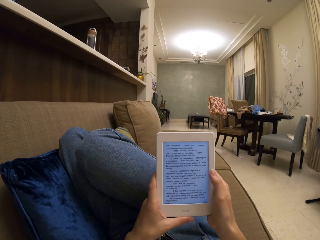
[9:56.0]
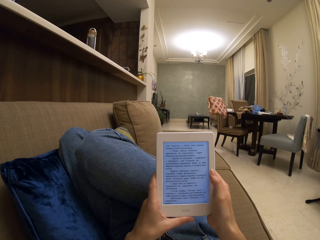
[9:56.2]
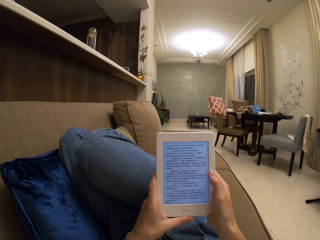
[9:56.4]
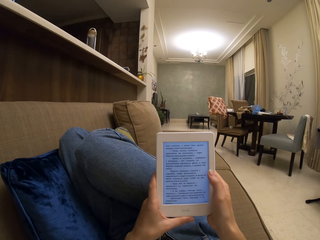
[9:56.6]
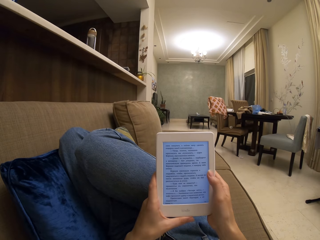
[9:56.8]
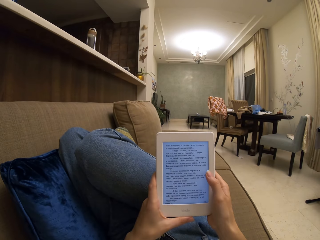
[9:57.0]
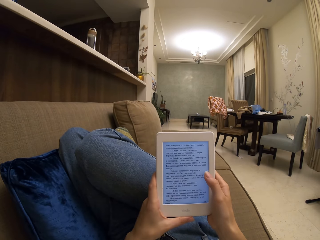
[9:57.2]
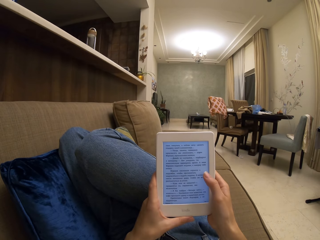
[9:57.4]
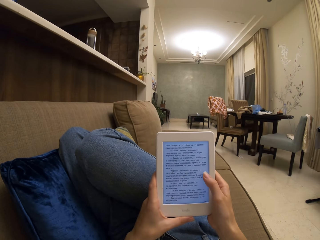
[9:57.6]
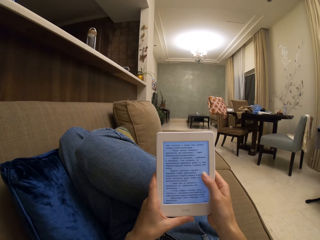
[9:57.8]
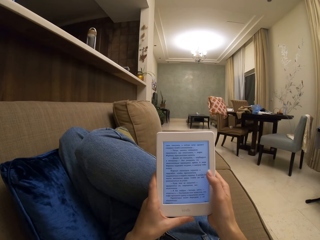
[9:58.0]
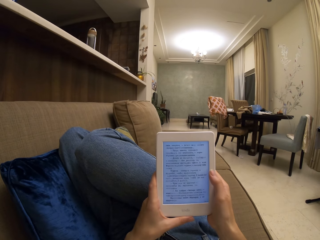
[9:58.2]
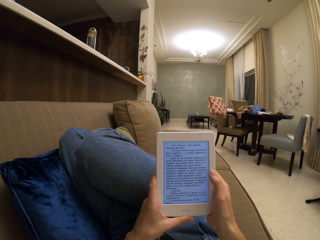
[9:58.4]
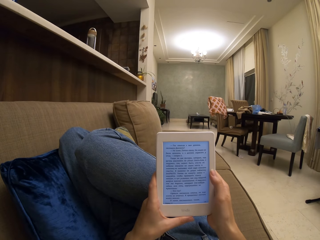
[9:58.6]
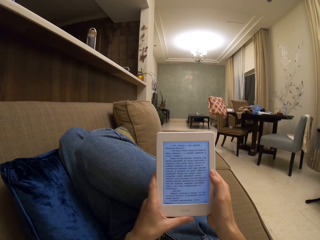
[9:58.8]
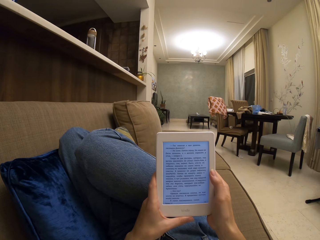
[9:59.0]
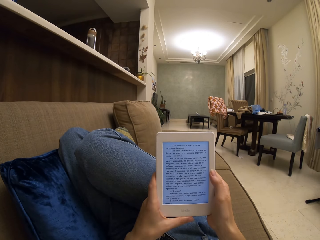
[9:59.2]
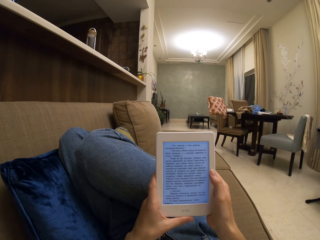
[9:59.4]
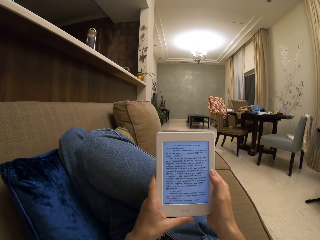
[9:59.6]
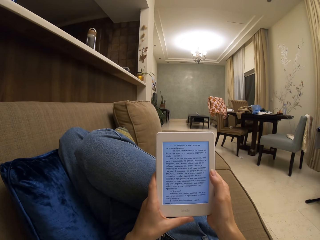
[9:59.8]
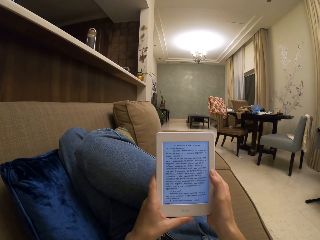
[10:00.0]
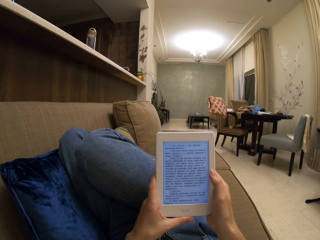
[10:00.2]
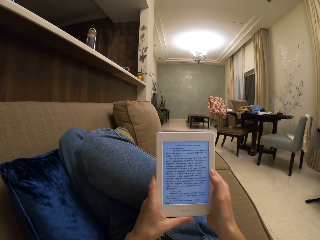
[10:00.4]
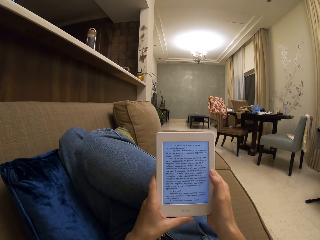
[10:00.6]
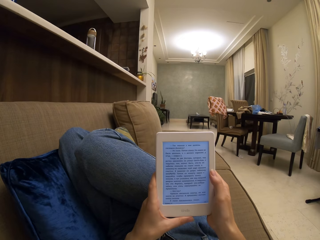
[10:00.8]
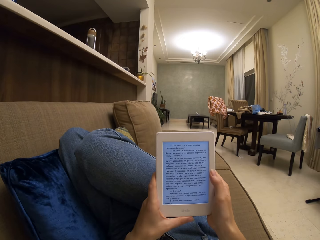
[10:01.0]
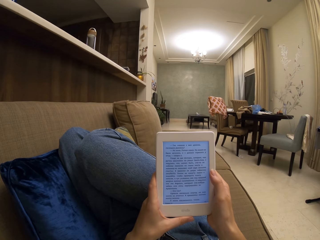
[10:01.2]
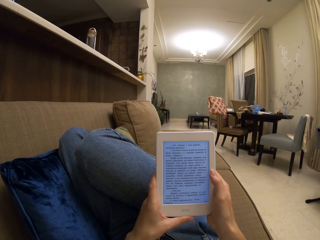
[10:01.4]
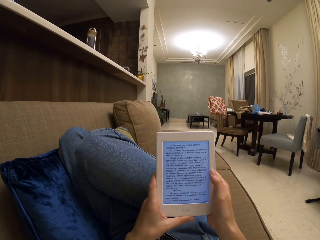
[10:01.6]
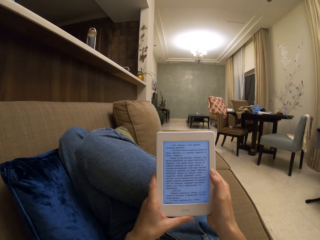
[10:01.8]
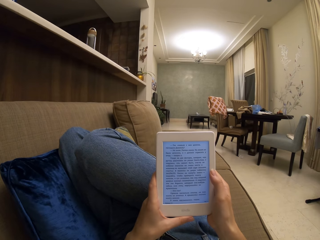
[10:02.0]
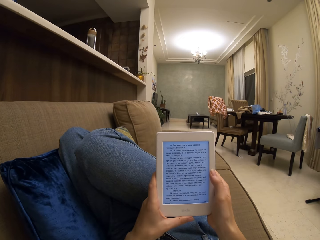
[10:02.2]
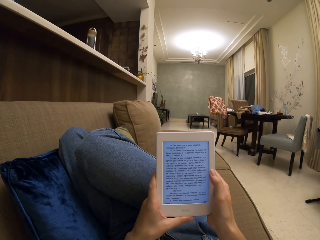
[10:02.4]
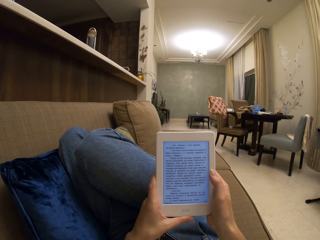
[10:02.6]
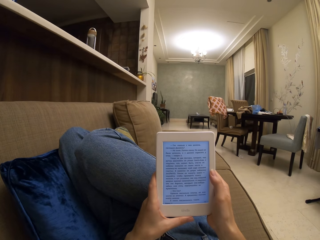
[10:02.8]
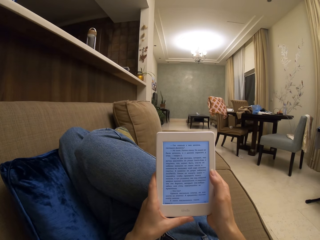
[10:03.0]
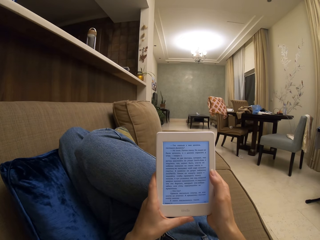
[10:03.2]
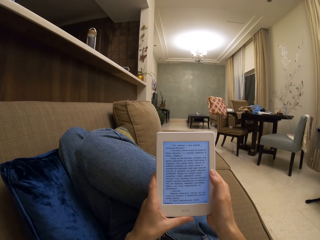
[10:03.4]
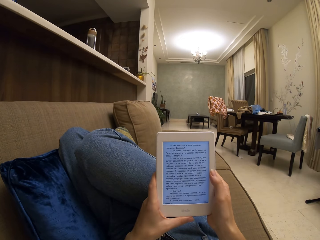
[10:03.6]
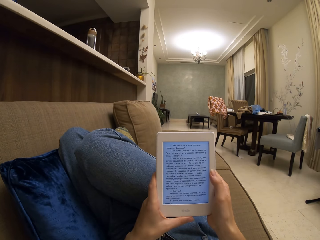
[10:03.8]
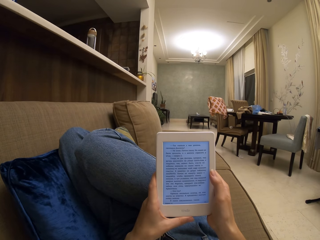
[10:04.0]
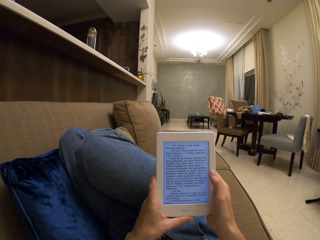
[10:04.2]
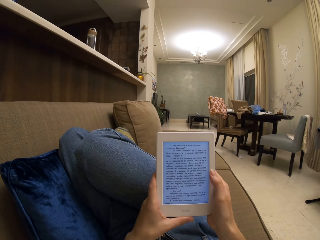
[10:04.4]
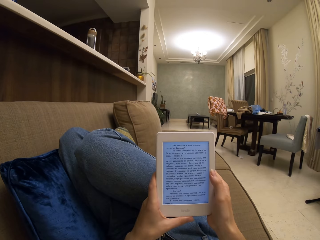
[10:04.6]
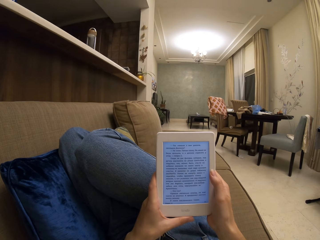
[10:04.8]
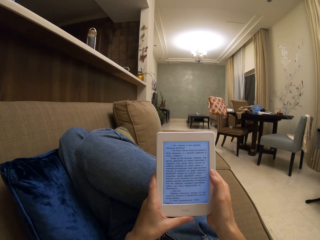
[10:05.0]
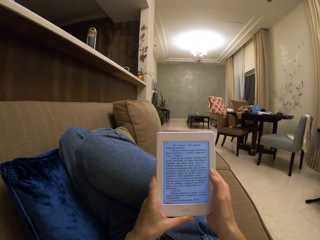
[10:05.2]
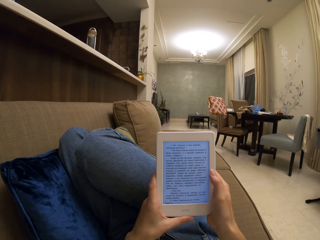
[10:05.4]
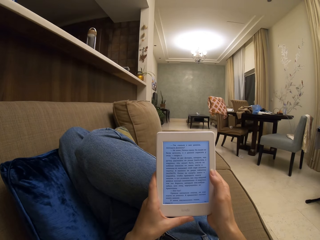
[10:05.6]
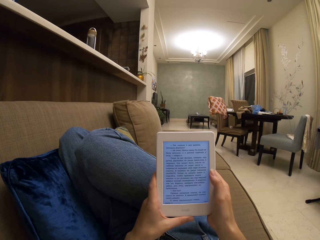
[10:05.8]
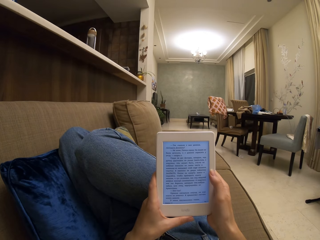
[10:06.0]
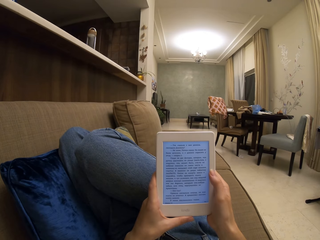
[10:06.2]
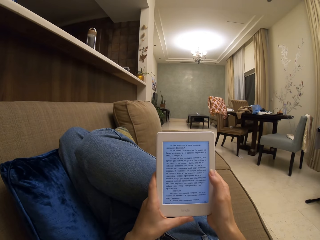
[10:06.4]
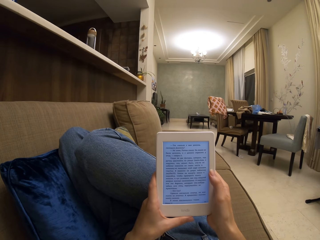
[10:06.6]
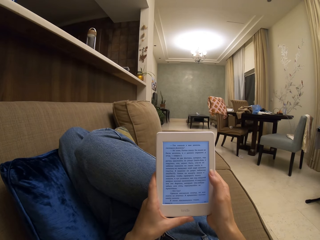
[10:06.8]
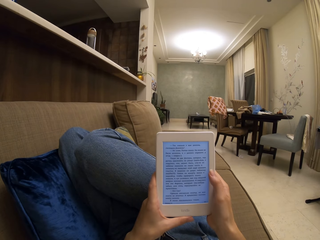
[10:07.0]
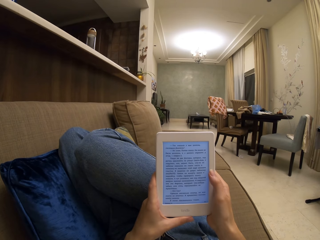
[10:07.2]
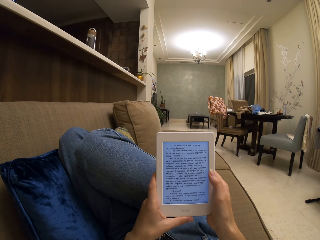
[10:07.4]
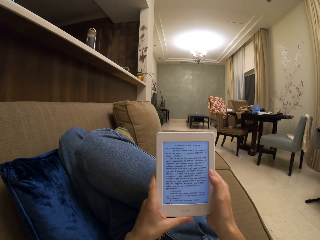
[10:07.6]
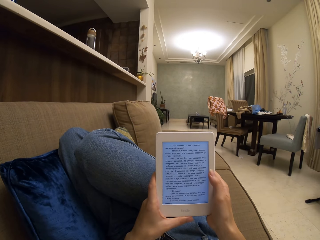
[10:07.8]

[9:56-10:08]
The camera wearer taps the screen with her thumb. She uses the tablet. She reads on the iPad screen.

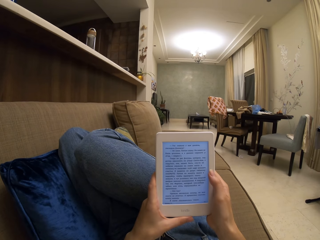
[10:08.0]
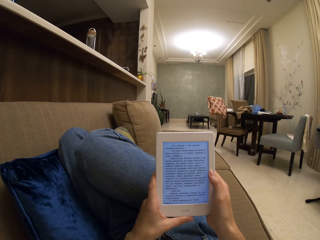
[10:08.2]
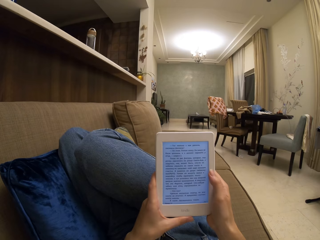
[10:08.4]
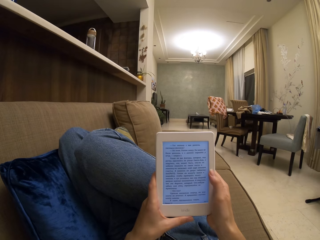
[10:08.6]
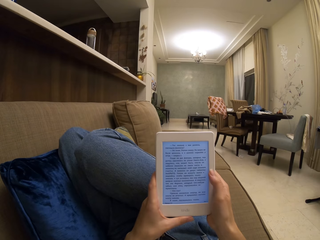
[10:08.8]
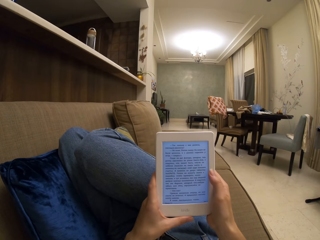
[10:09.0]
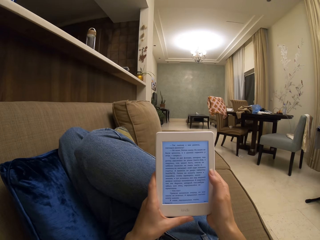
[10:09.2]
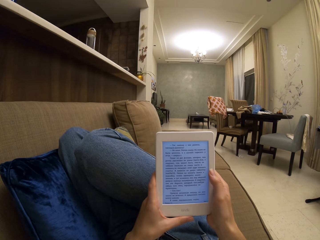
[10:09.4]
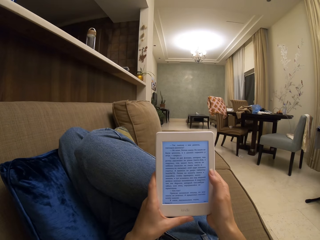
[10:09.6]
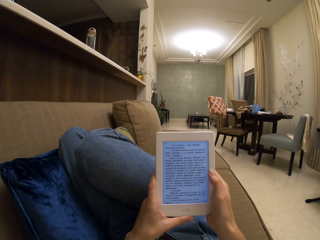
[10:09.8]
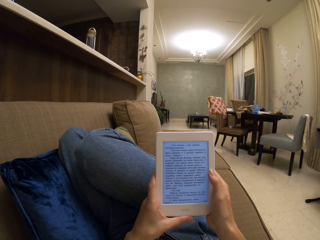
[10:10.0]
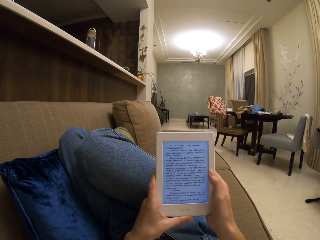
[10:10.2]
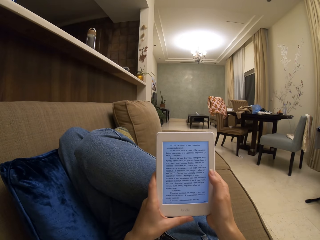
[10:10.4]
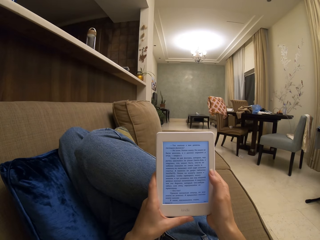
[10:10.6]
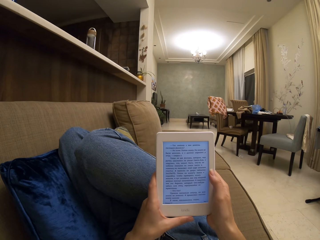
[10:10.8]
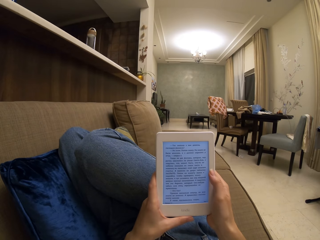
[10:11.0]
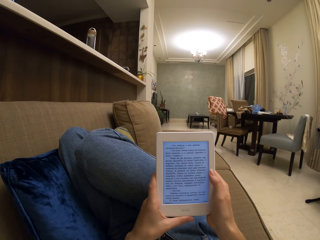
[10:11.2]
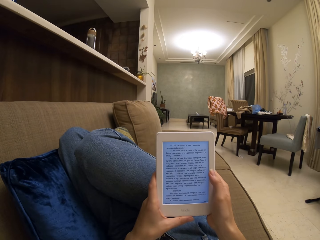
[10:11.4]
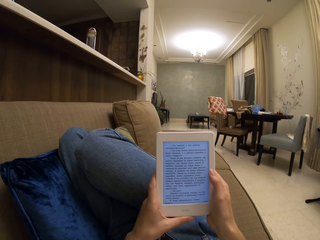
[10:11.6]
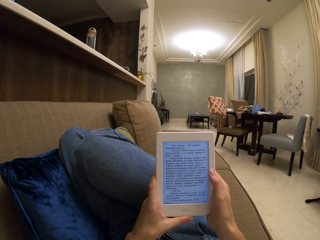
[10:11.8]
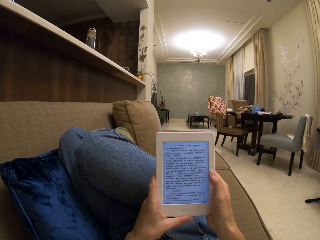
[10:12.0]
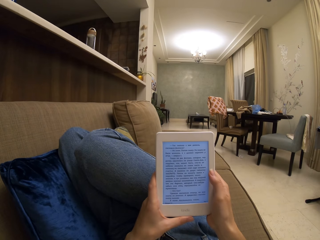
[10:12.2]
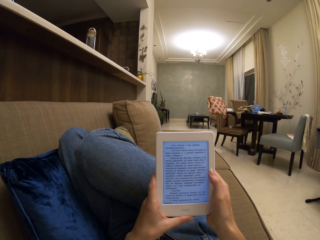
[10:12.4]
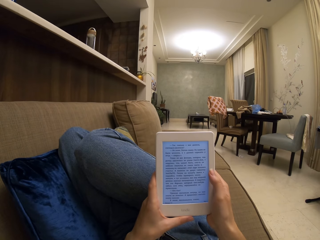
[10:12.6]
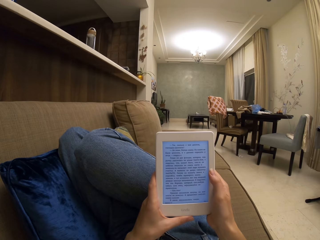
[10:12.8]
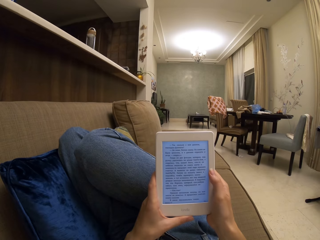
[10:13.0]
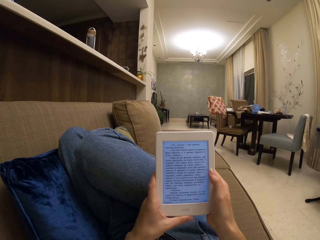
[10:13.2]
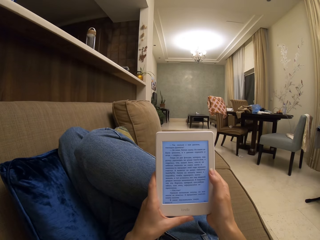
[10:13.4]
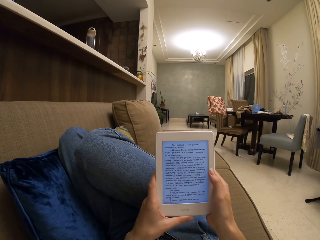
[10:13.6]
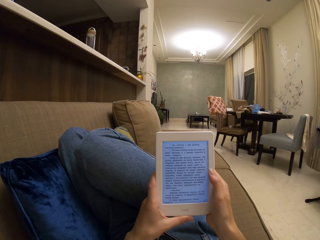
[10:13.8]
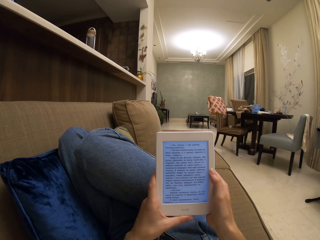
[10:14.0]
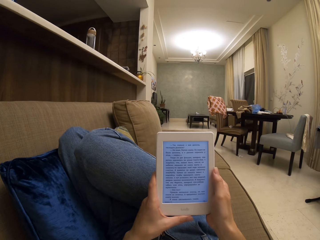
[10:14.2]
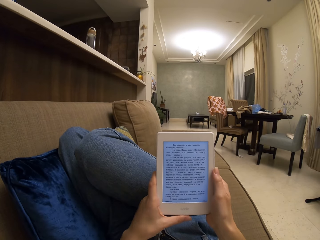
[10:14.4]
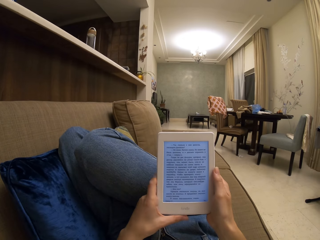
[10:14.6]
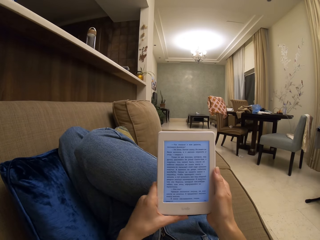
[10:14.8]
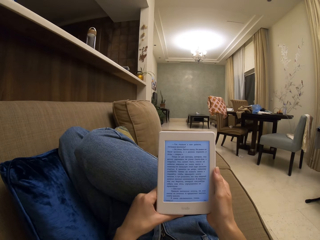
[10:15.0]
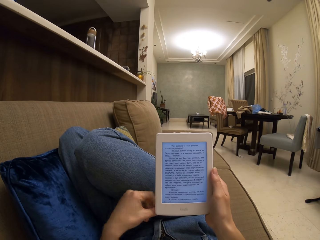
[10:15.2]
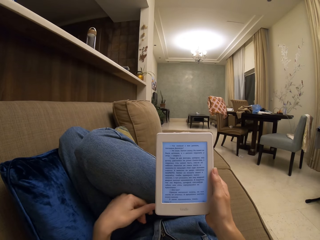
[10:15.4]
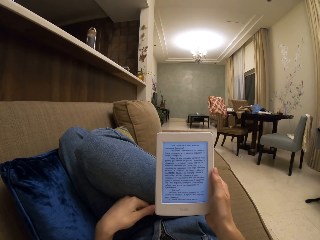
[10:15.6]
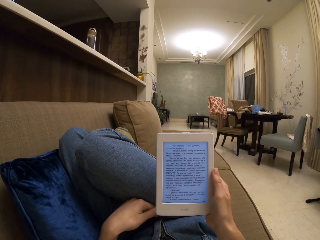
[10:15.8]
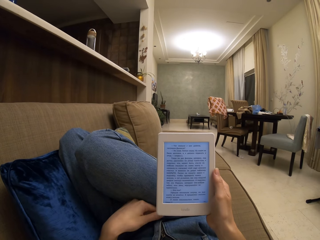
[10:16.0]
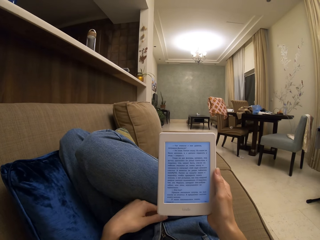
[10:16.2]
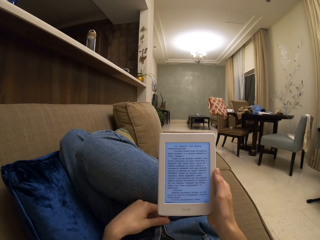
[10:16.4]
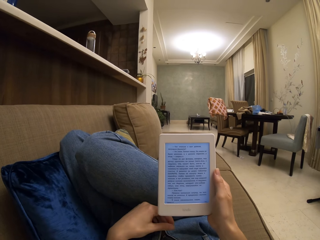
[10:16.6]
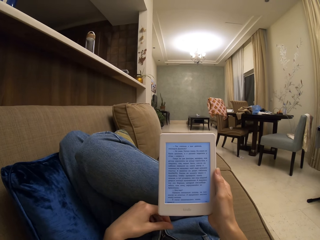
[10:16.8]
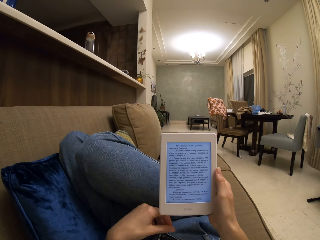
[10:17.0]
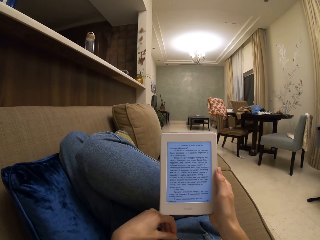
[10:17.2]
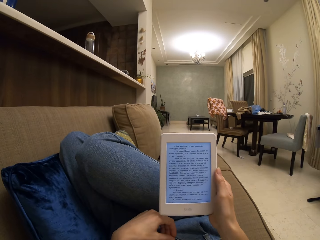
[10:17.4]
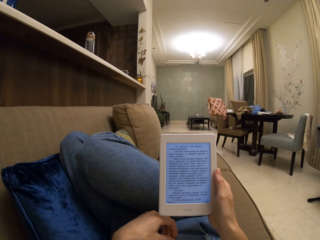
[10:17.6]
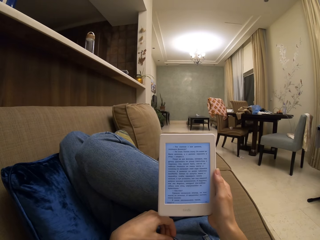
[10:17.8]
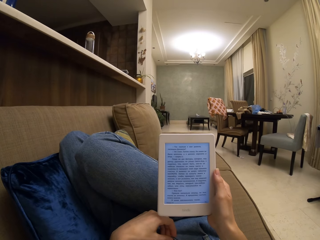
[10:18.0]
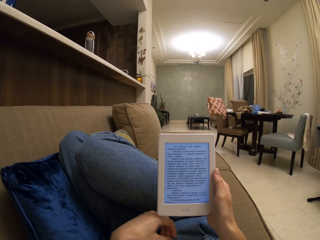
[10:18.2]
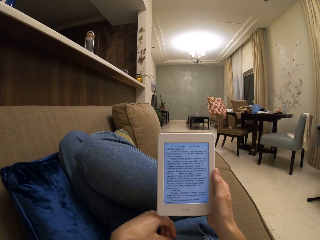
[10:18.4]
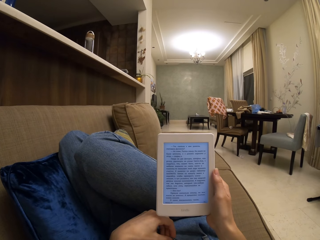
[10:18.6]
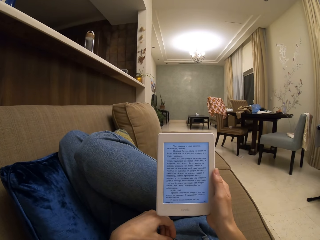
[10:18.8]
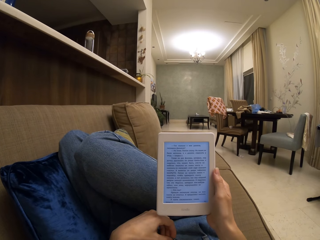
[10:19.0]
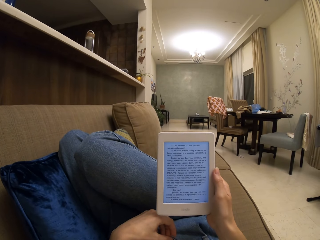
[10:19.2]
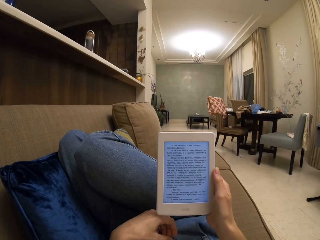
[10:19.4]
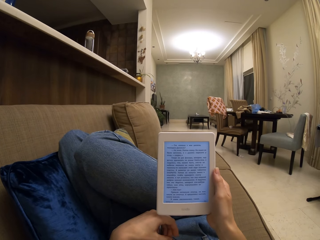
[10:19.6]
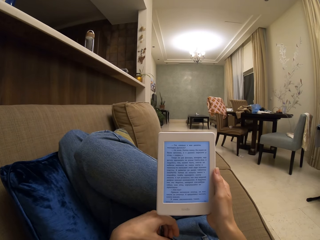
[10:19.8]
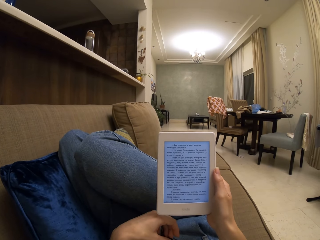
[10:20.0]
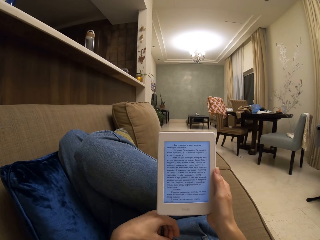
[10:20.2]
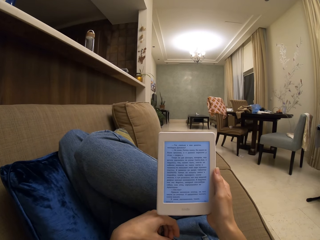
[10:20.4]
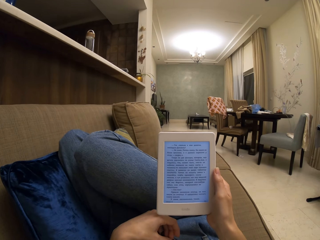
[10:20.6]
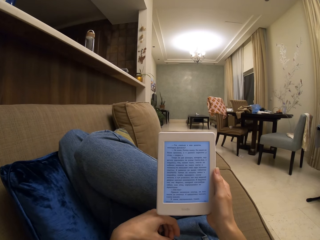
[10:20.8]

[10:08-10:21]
The camera wearer holds the iPad with her right hand. She moves her left hand on the trouser. She reads on the iPad screen.
